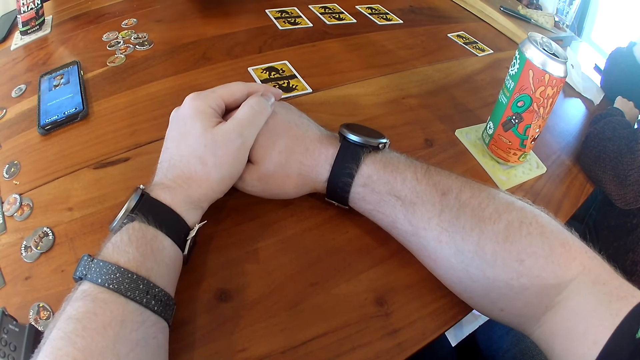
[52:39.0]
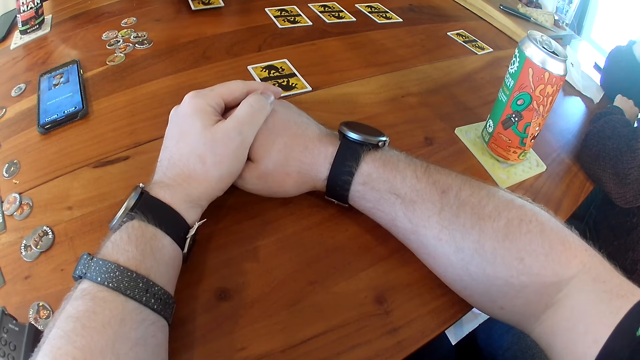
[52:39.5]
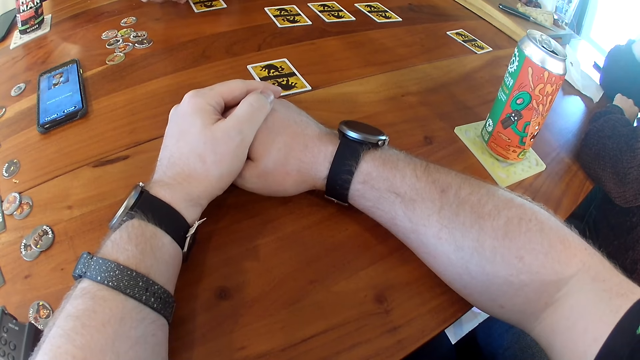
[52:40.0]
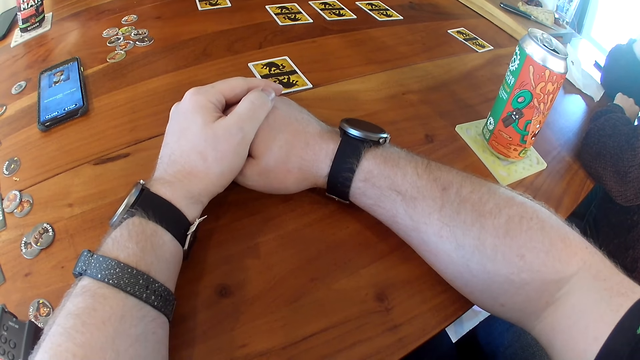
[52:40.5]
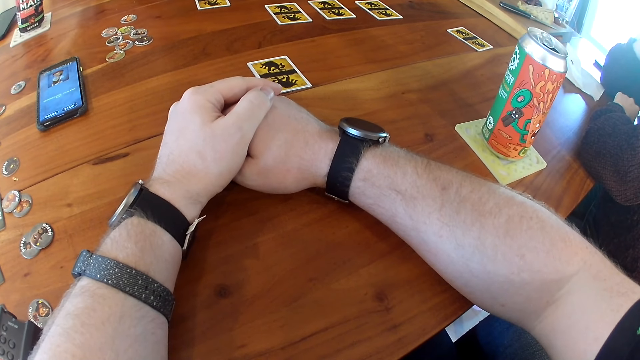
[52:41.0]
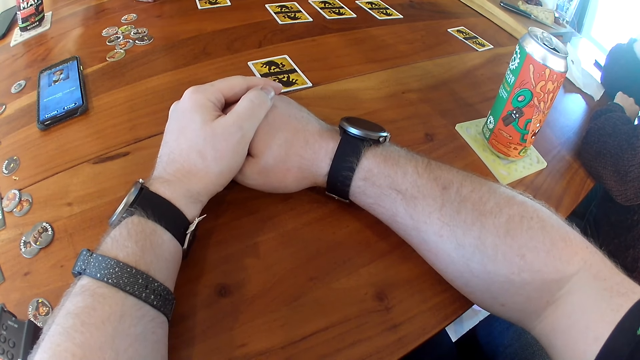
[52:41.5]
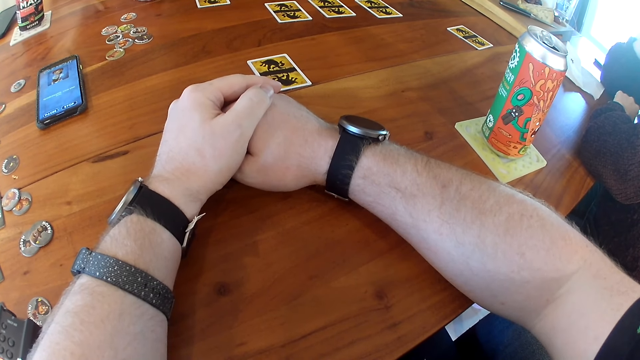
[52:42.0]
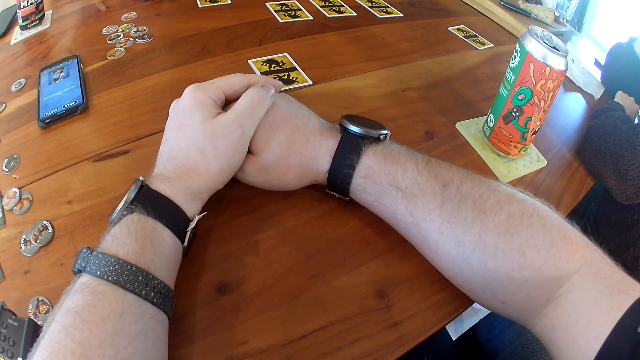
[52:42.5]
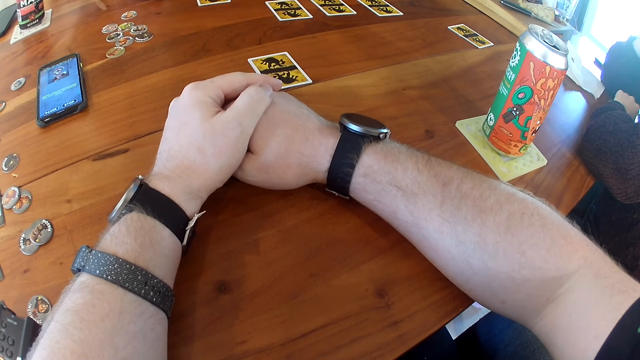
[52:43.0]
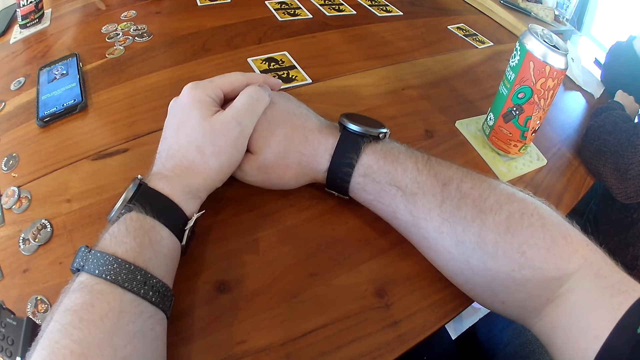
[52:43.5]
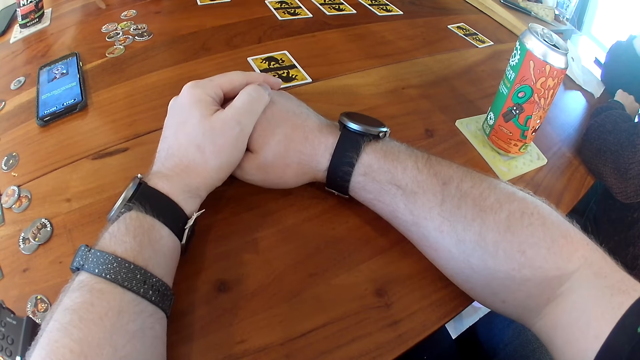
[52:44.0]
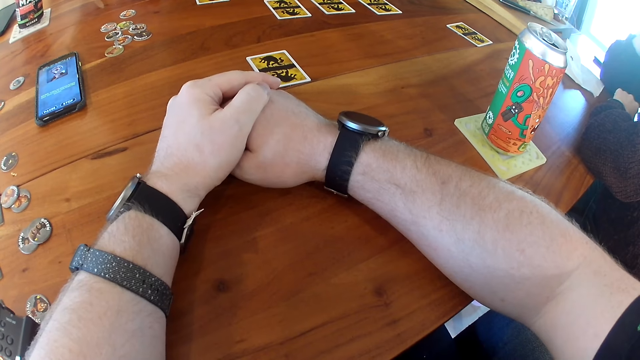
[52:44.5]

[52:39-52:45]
The man places the card in his right hand on the table.

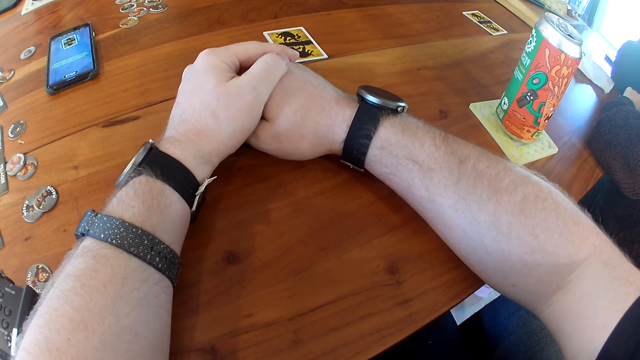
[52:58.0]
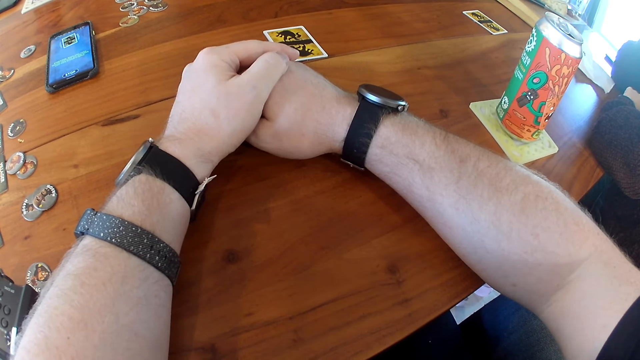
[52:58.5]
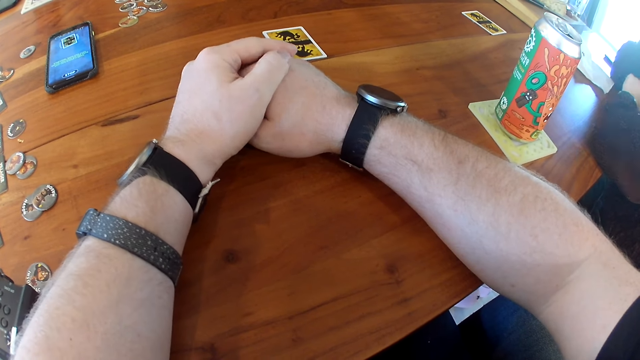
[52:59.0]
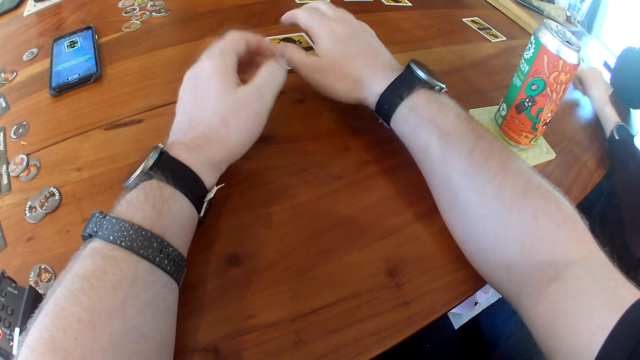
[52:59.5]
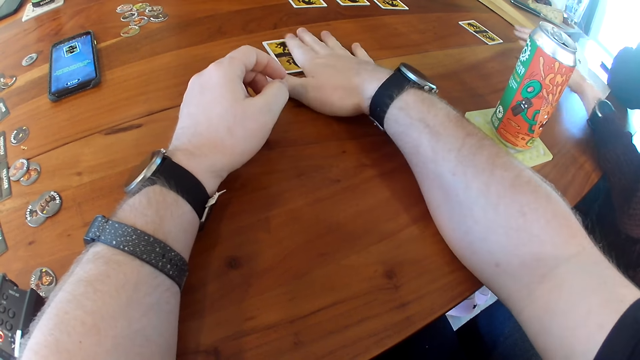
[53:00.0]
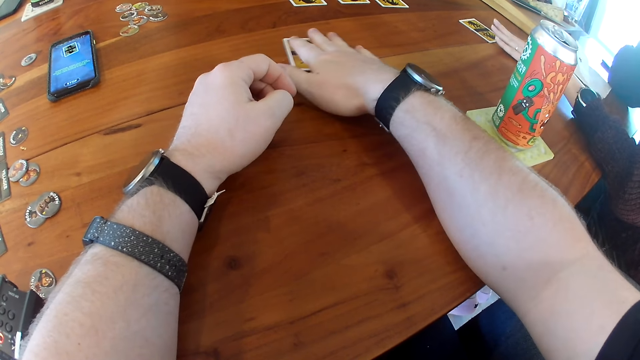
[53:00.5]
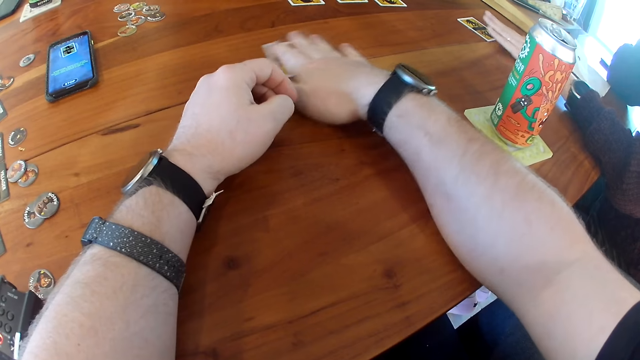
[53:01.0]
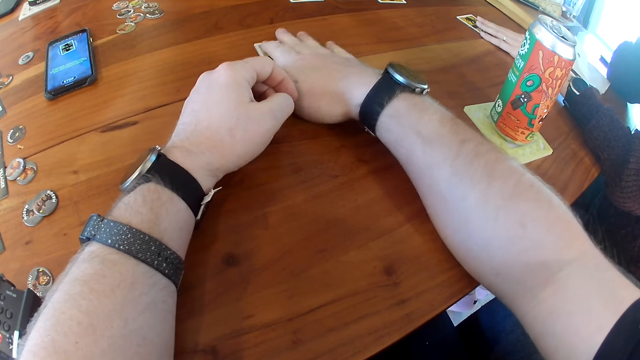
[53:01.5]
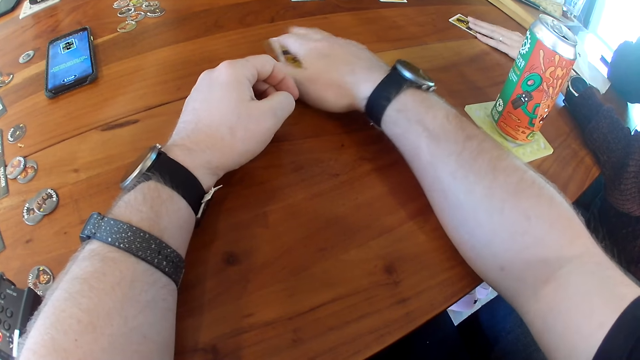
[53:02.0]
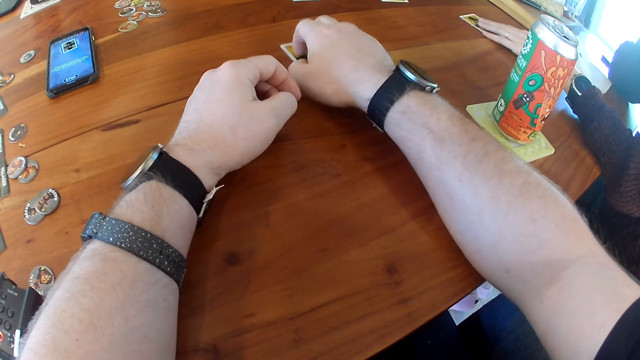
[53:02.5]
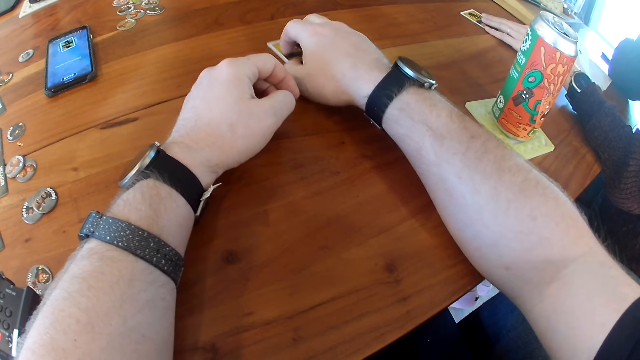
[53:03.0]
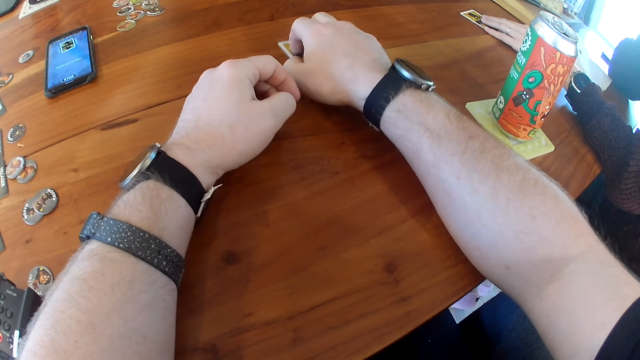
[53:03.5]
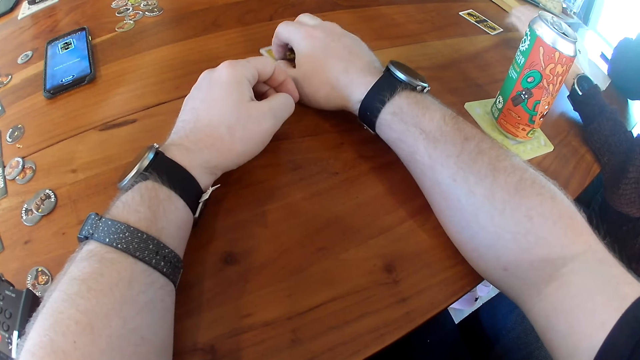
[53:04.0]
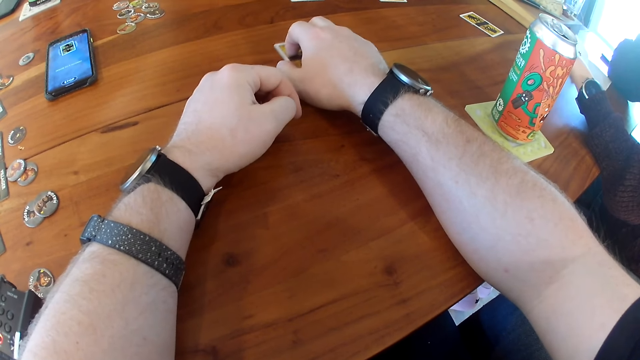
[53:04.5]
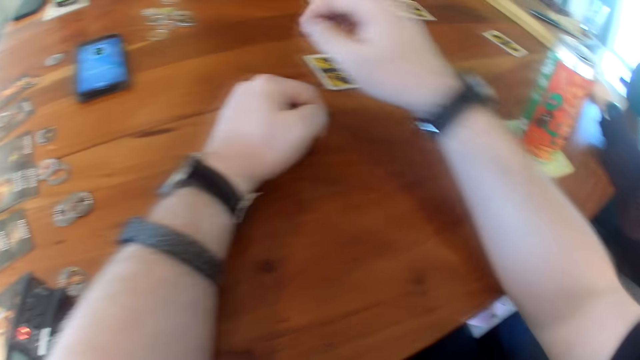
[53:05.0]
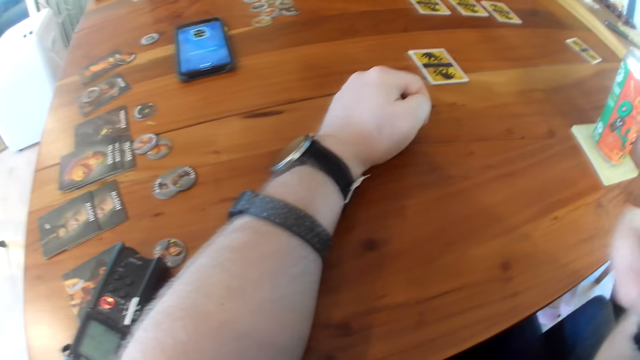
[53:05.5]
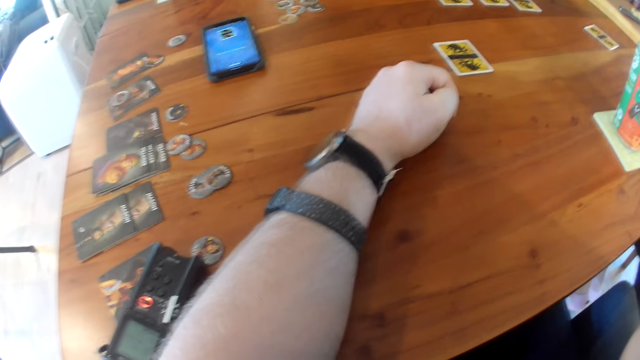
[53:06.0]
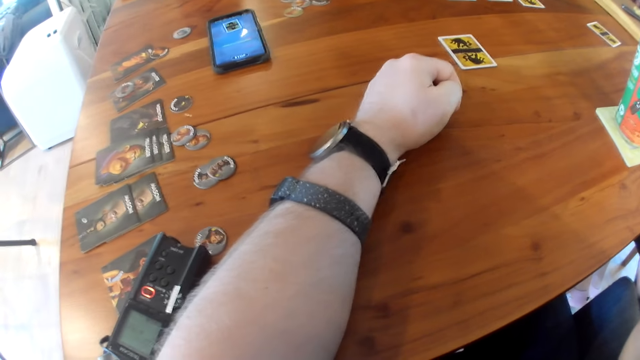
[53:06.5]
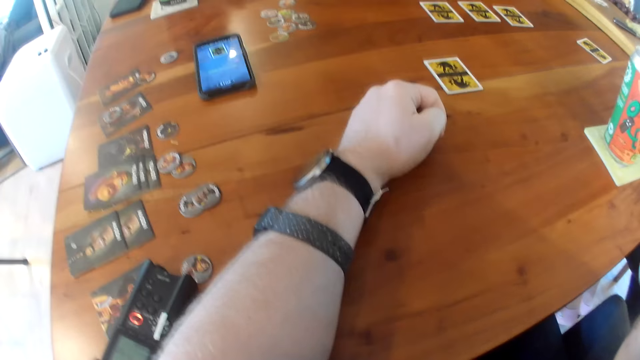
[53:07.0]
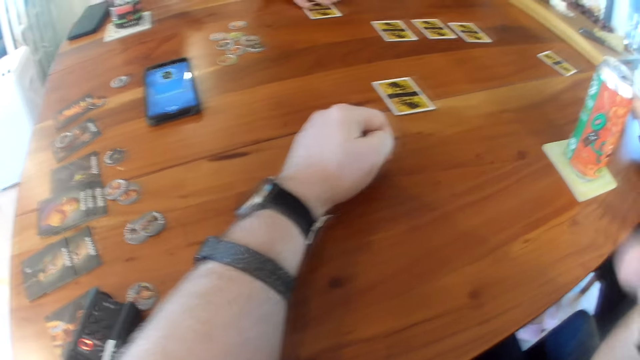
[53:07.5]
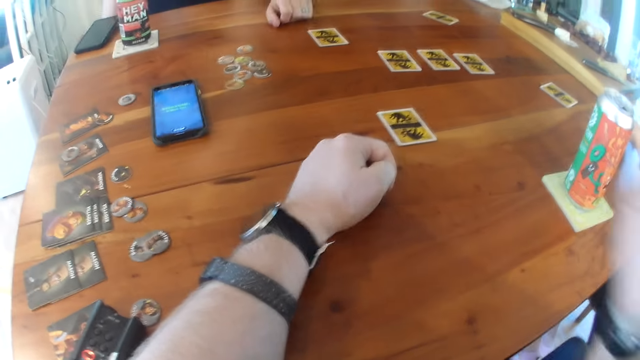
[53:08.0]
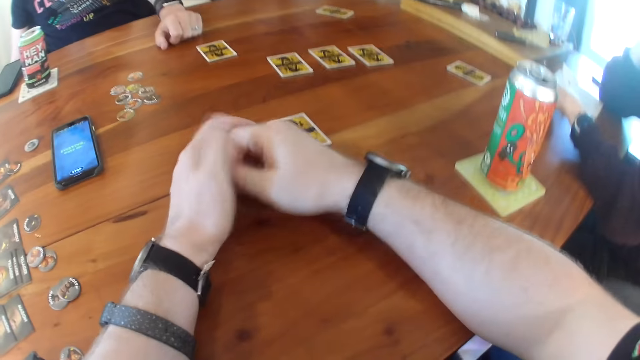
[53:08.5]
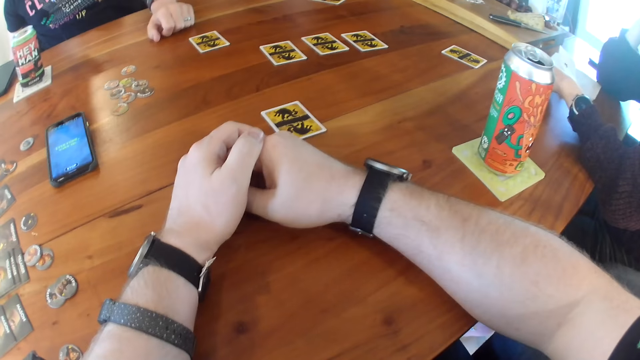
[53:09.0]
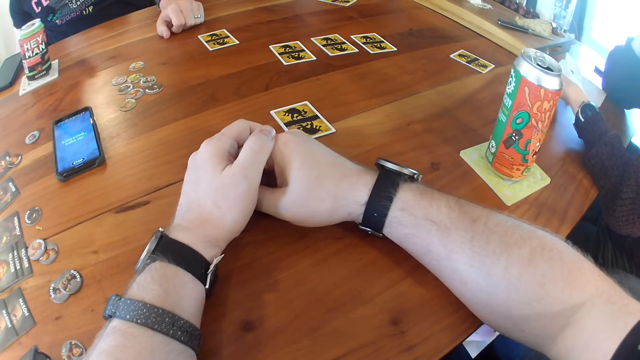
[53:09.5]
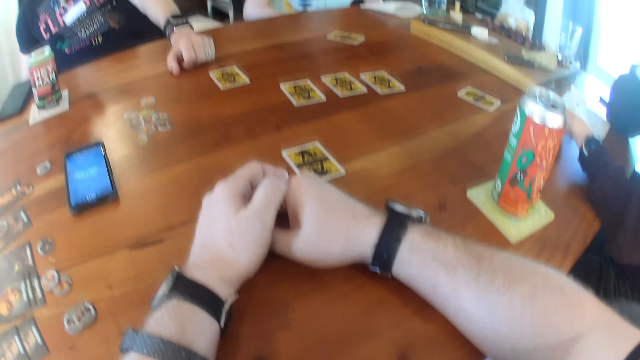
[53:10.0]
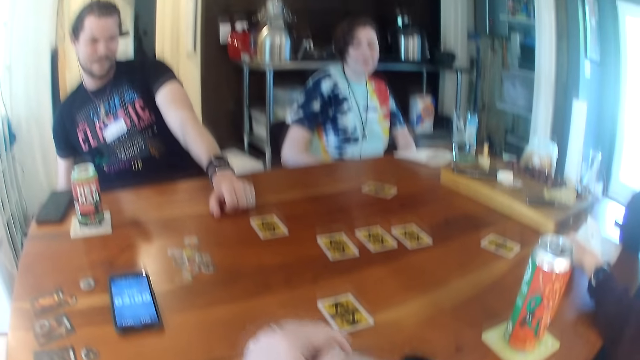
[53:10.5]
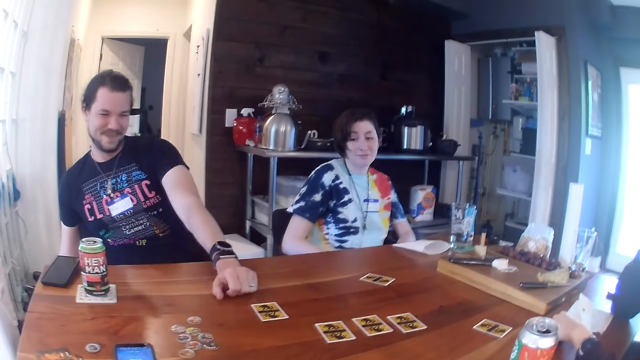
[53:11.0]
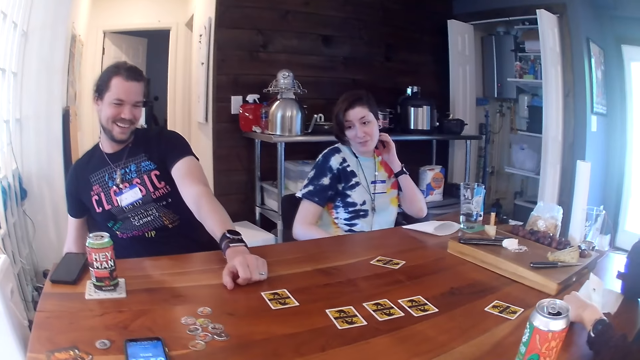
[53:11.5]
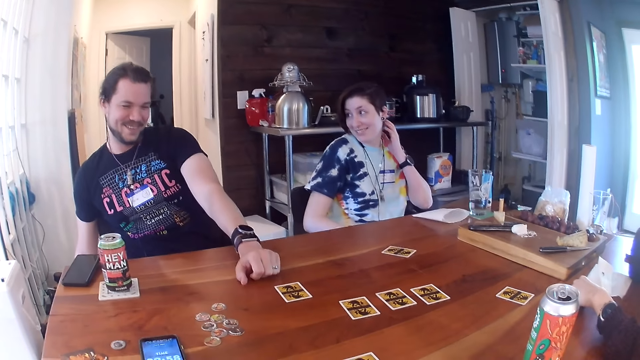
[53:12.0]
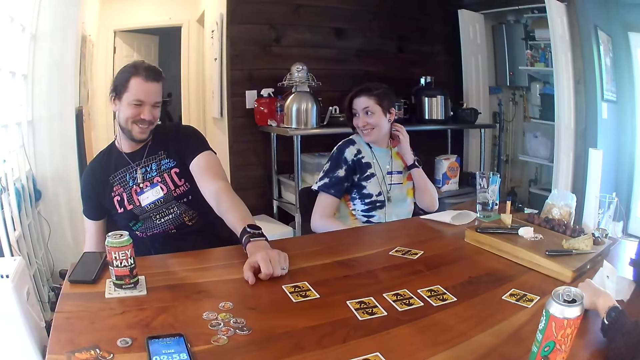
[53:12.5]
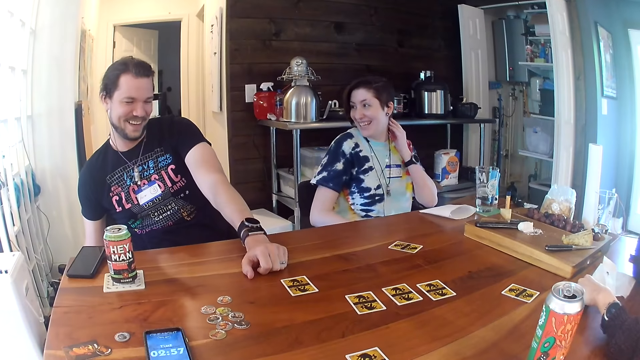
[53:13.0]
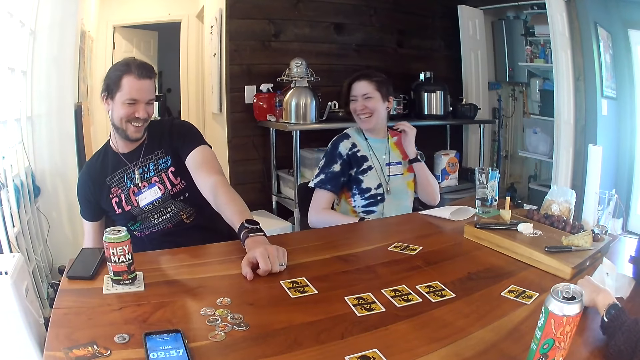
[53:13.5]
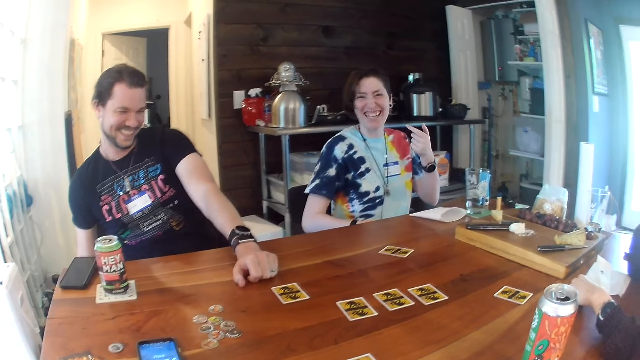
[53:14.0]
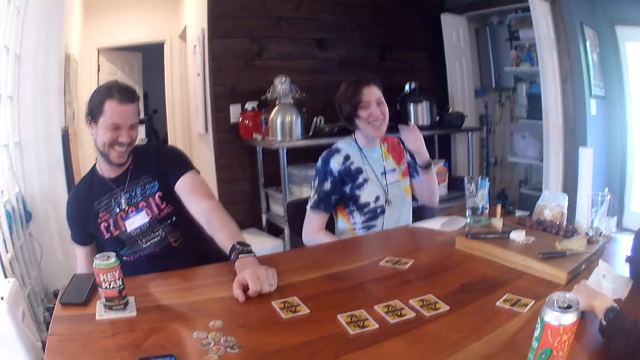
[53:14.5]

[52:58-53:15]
The camera wearer moves the card on the table with his right hand. He scratches the card on the table. The woman touches the card on the table with her left hand. She moves the card on the table with her left hand. Another woman scratches her neck with her left hand. The man interacts with the other woman.
